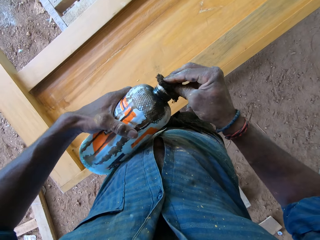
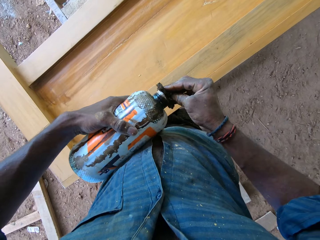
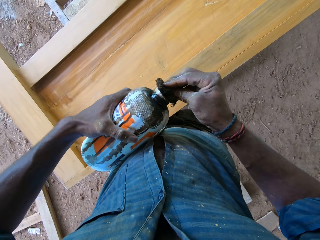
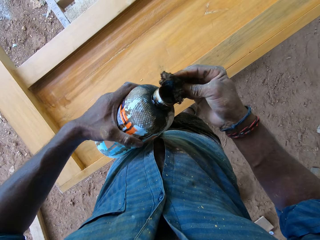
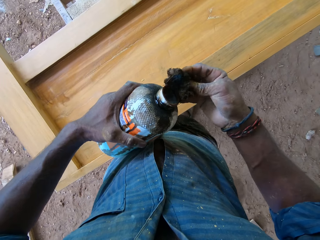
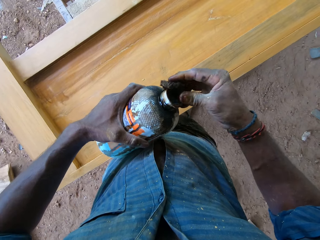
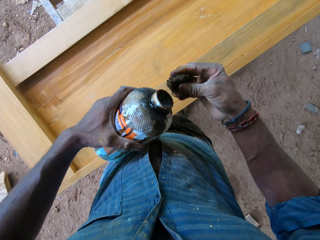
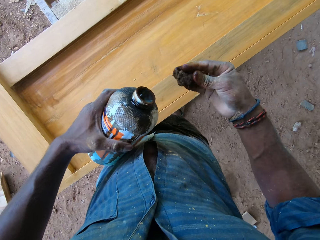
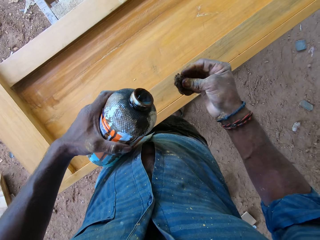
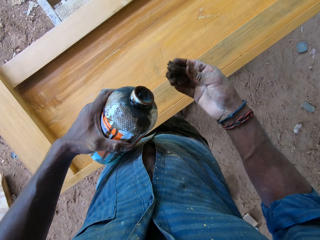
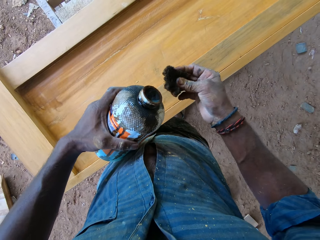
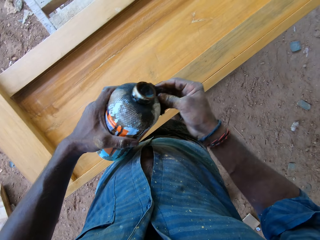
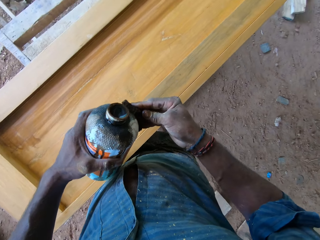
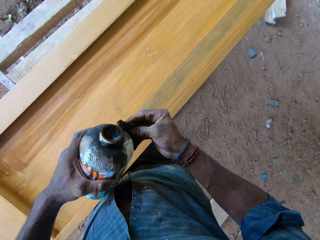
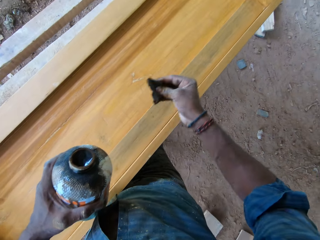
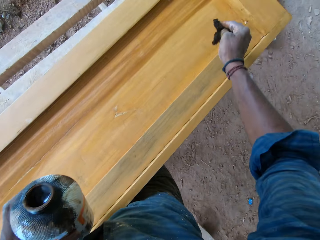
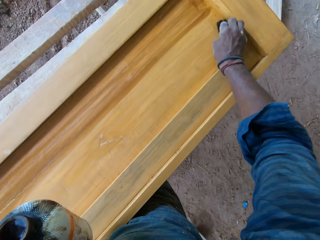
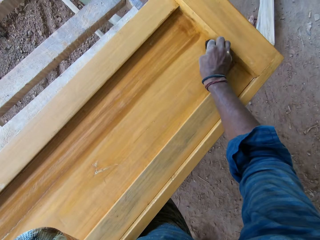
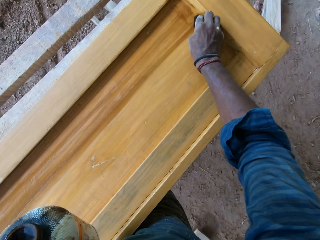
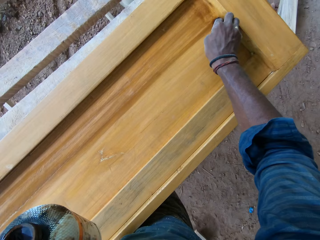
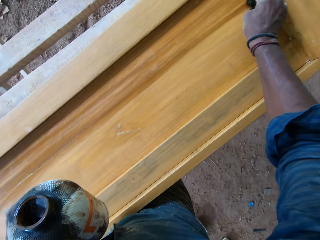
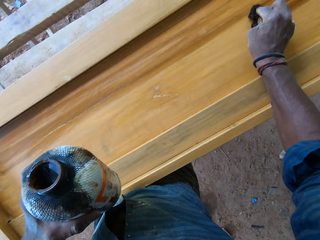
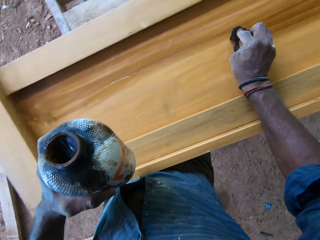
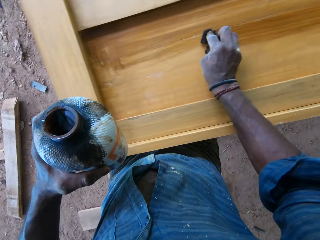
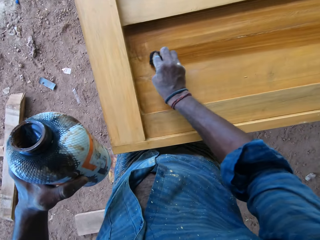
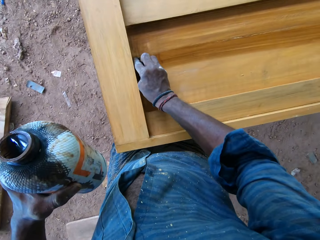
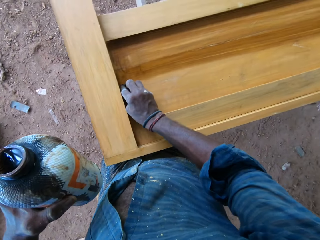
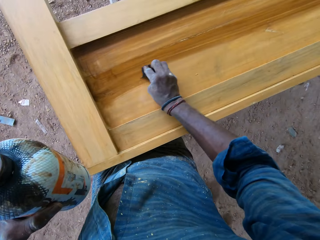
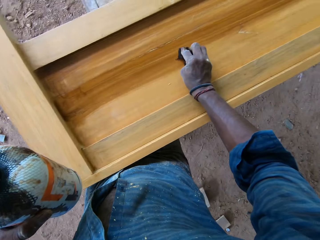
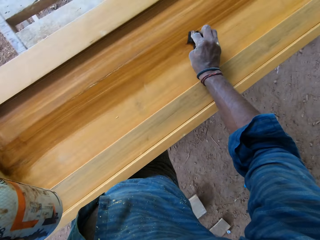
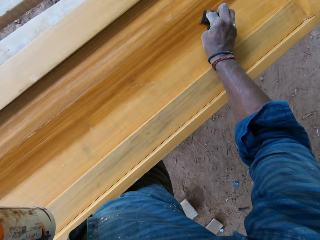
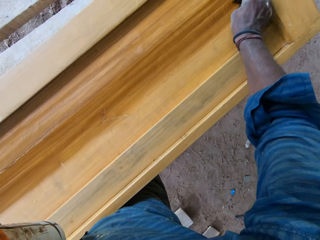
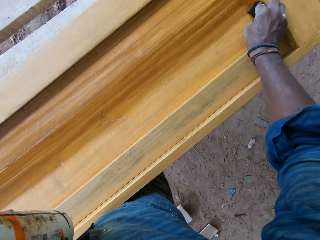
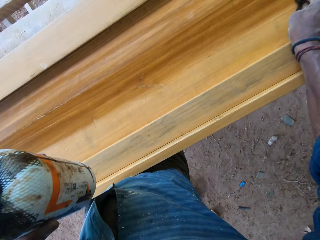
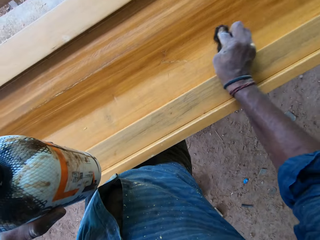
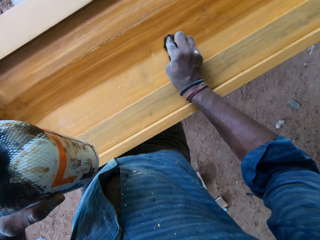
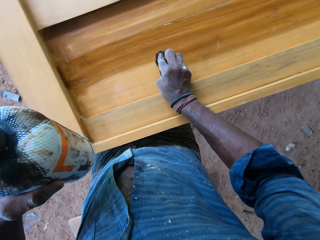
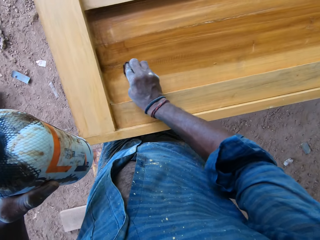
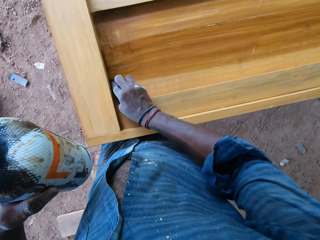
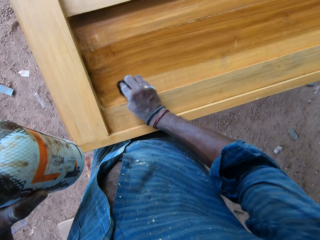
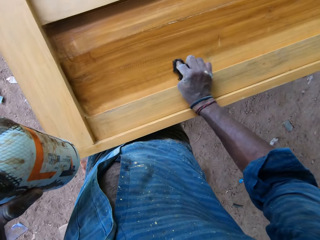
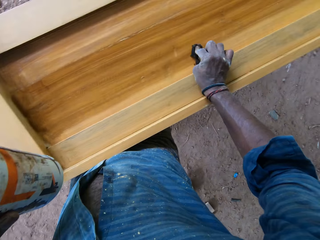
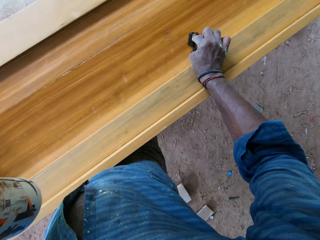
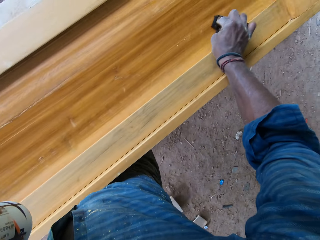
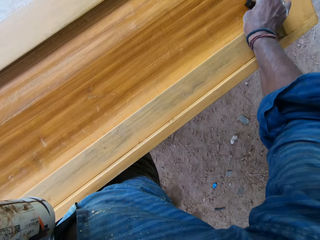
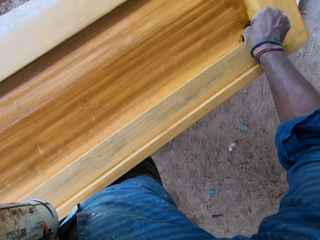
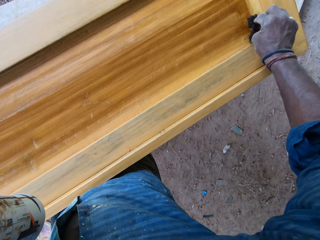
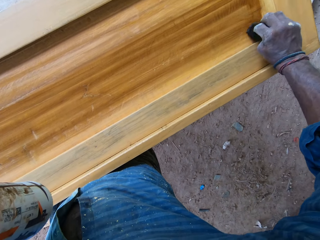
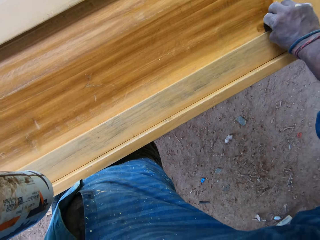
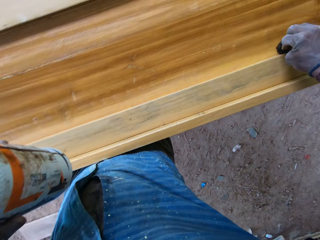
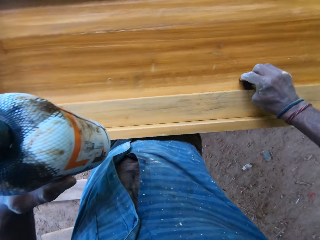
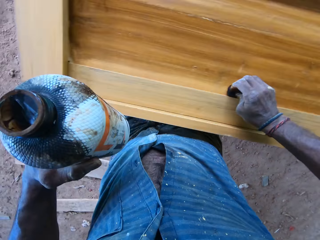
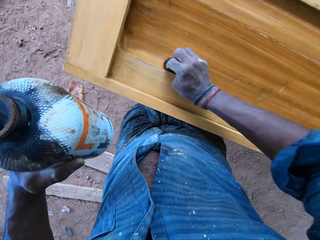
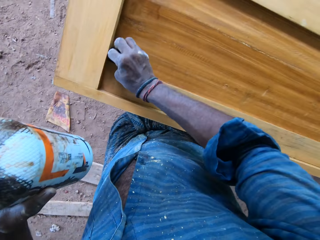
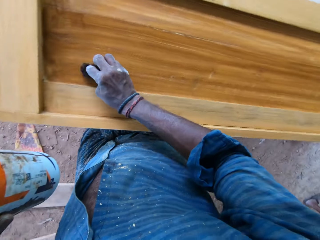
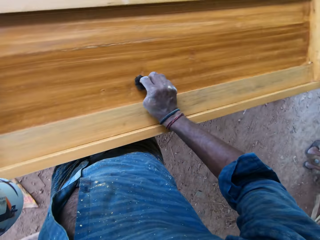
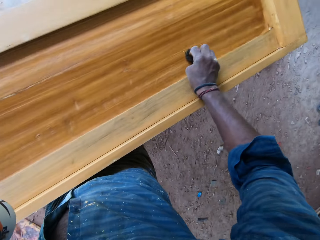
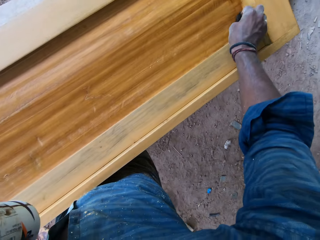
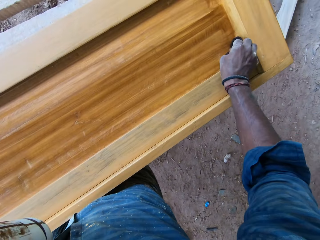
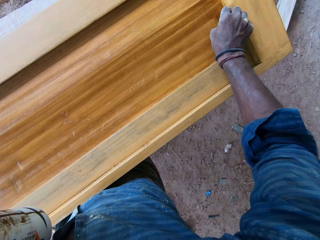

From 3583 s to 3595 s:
The camera wearer pours wood polish from the bottle of wood polish in his left hand on the cotton wool in his right hand. He squeezes the cotton wool in his right hand. He touches the bottle of wood polish in his left hand with the cotton wool in his right hand. He polishes a bedframe on a workbench with a wood polish in his right hand.

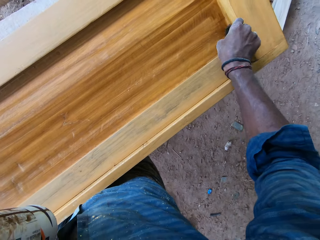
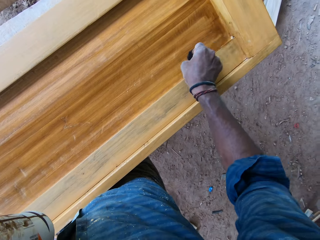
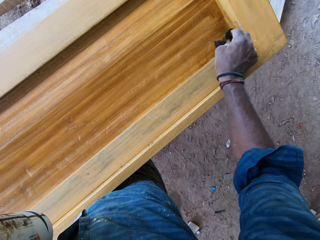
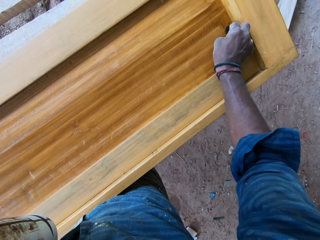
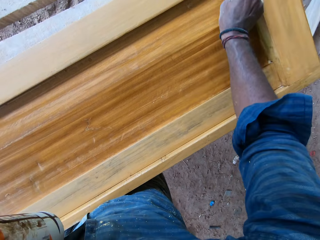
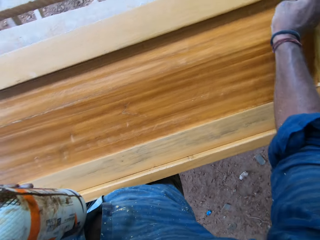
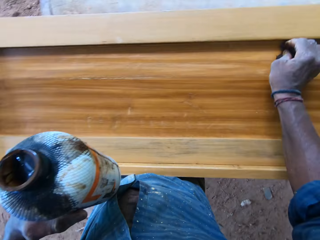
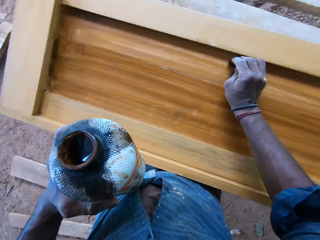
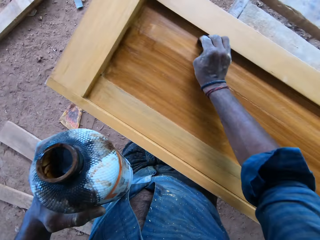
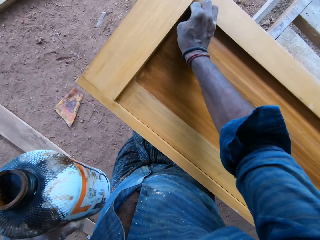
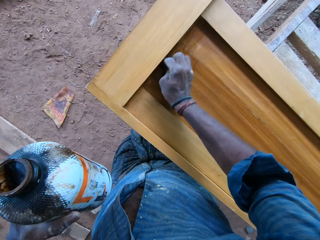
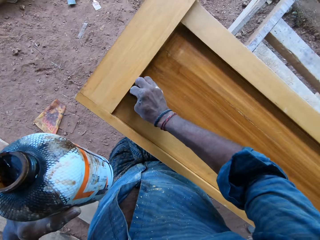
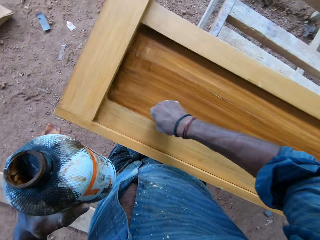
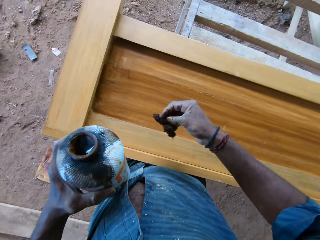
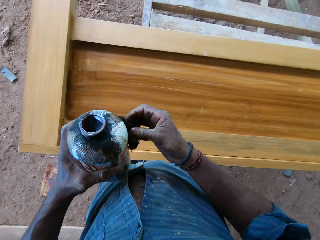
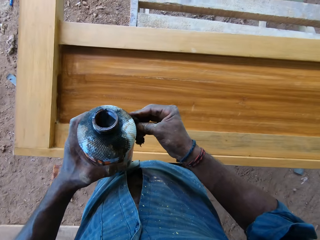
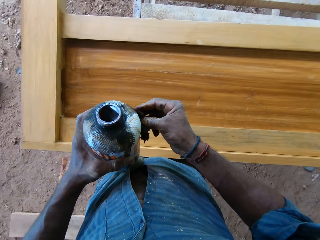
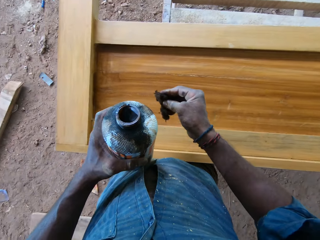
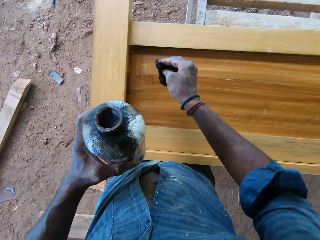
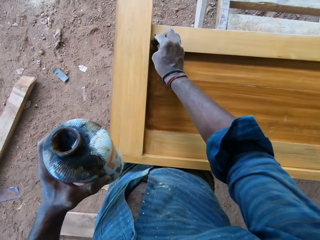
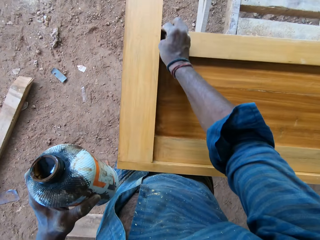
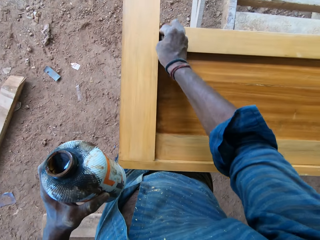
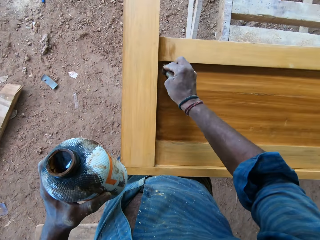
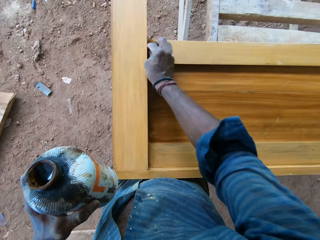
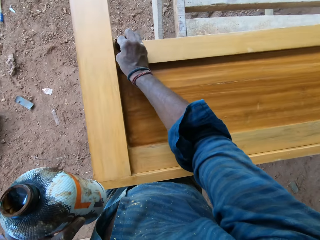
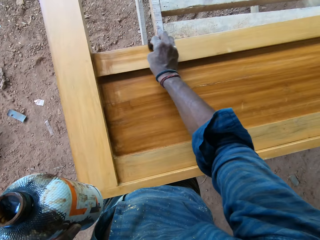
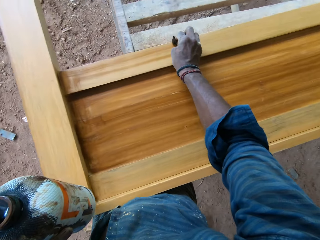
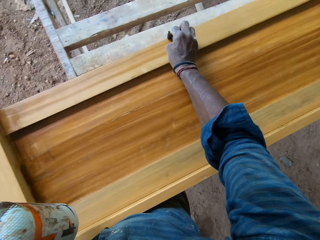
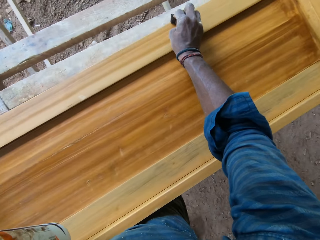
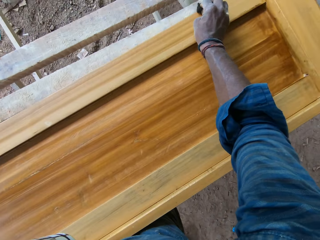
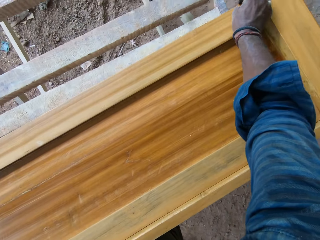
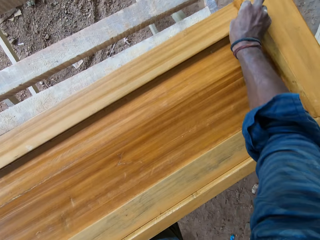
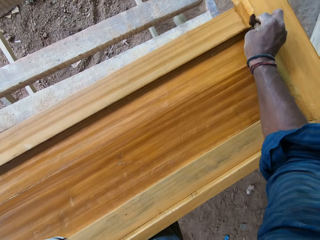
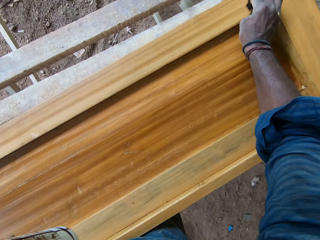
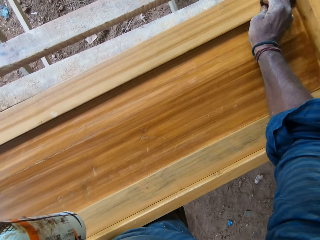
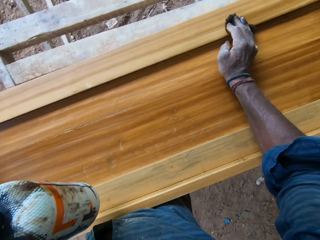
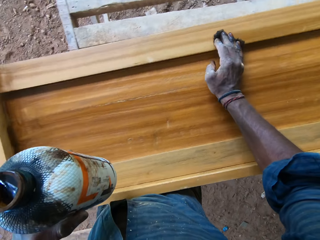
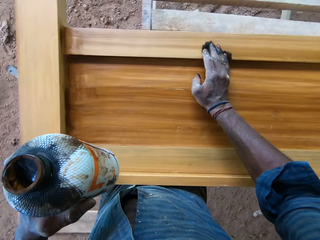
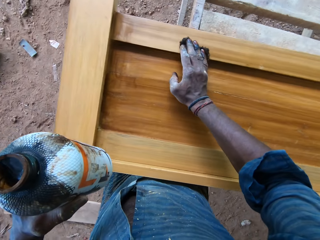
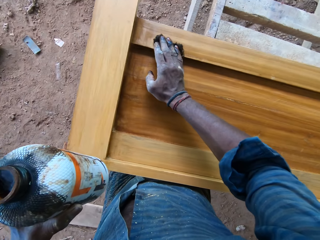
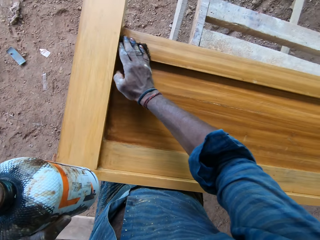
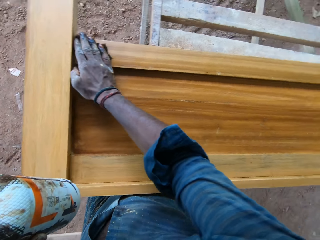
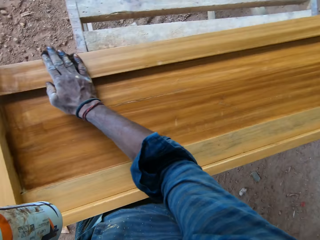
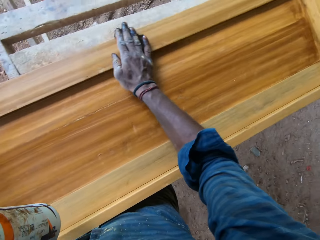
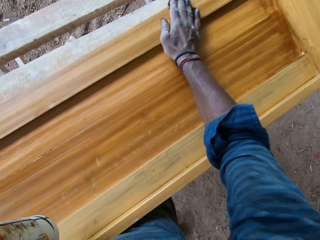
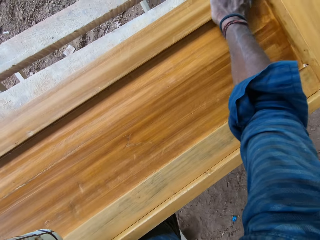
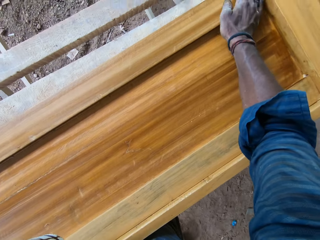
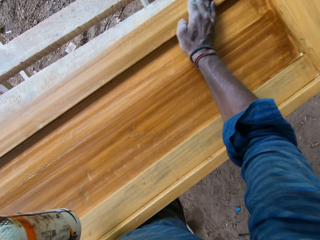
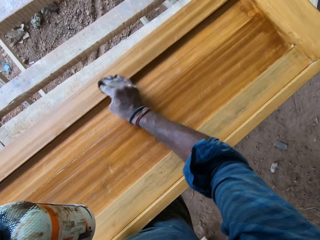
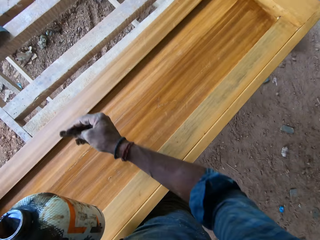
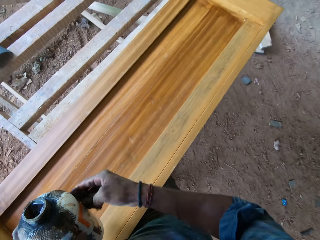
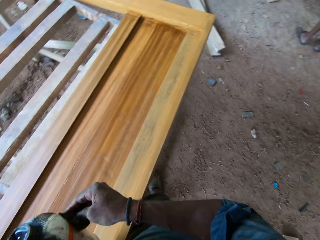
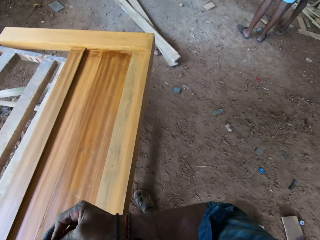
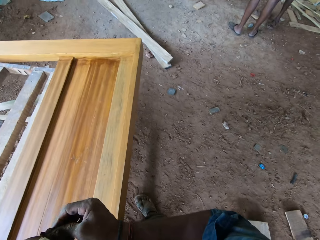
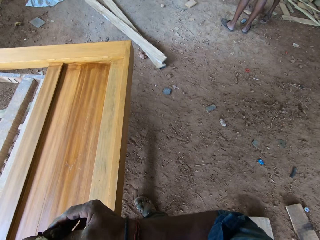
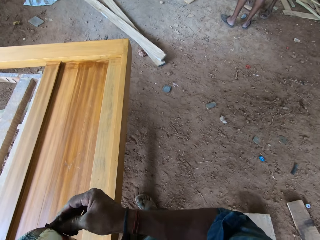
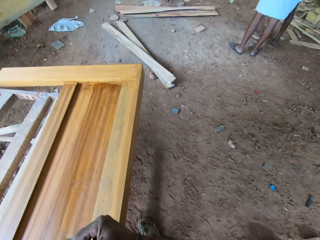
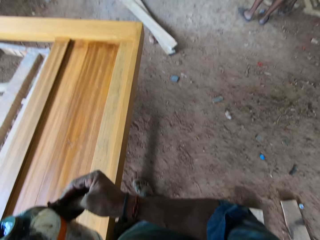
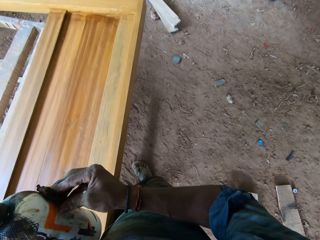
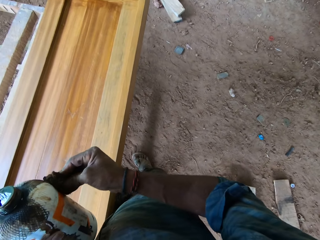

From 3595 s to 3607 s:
The camera wearer touches the bottle of wood polish in his left hand with the cotton wool in his right hand. He polishes a bedframe on a workbench with a wood polish in his right hand. He touches the bottle of wood polish in his left hand with the cotton wool in his right hand.
